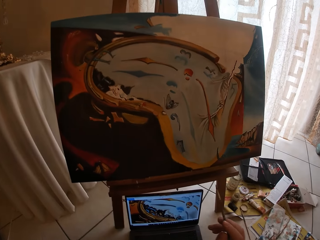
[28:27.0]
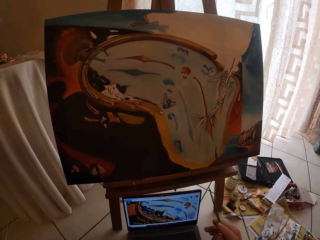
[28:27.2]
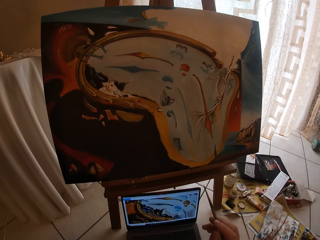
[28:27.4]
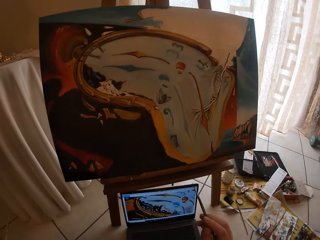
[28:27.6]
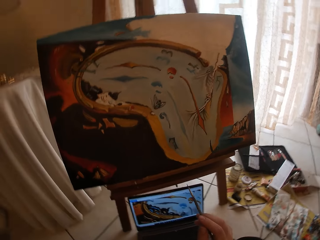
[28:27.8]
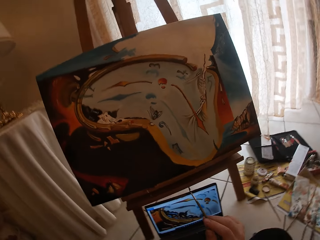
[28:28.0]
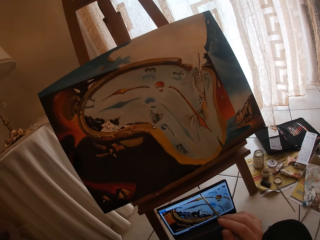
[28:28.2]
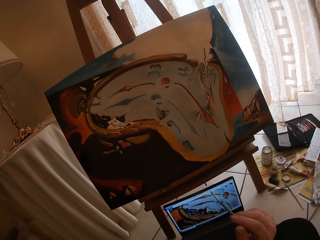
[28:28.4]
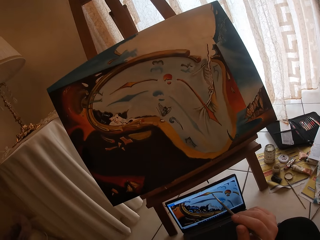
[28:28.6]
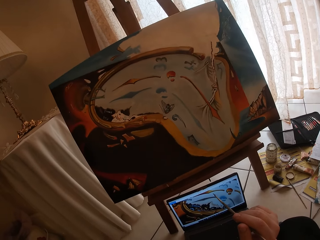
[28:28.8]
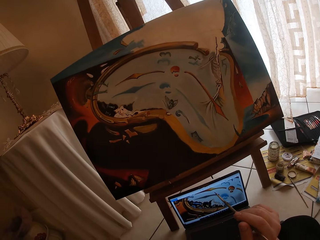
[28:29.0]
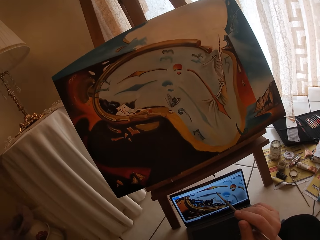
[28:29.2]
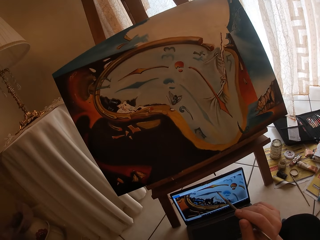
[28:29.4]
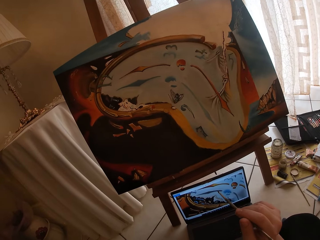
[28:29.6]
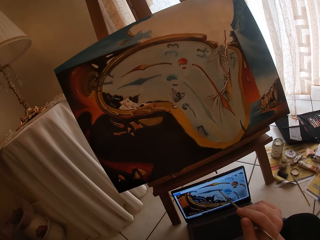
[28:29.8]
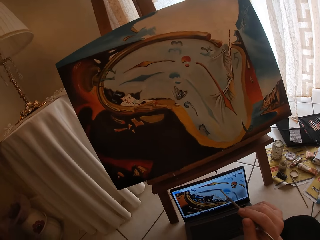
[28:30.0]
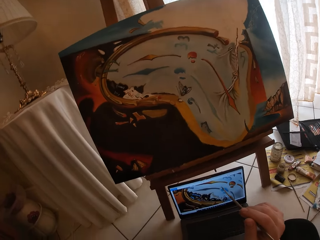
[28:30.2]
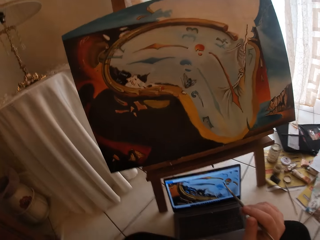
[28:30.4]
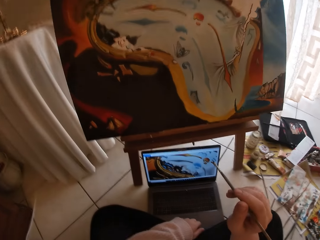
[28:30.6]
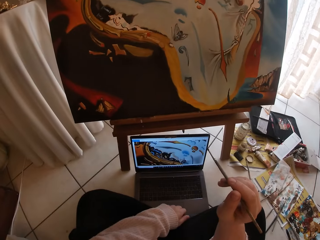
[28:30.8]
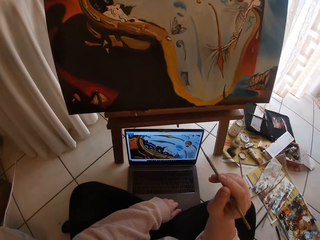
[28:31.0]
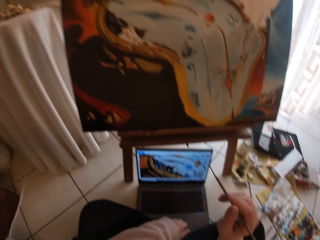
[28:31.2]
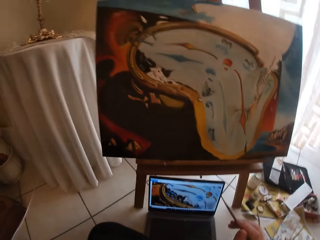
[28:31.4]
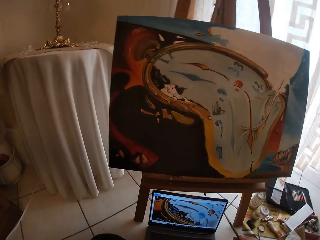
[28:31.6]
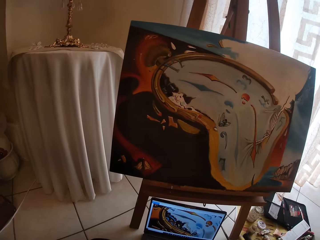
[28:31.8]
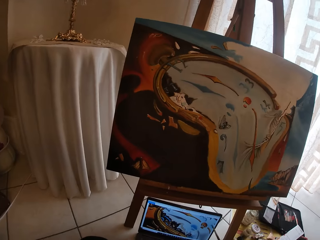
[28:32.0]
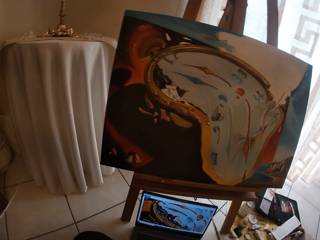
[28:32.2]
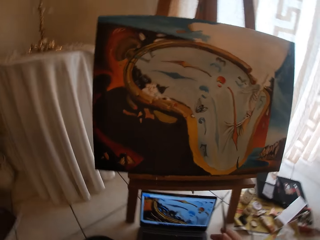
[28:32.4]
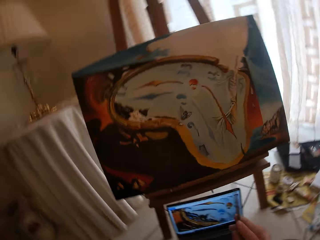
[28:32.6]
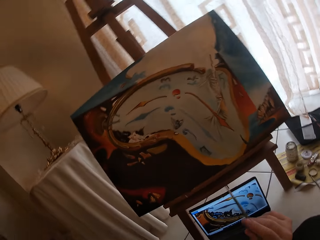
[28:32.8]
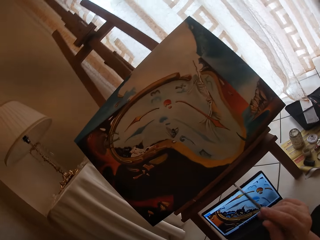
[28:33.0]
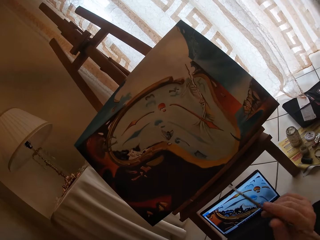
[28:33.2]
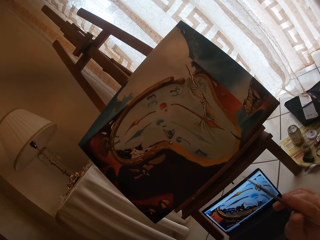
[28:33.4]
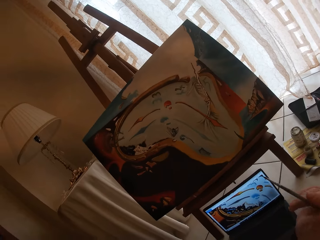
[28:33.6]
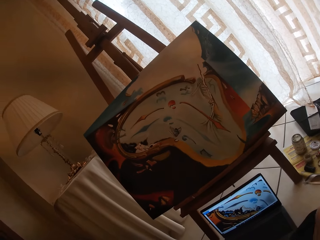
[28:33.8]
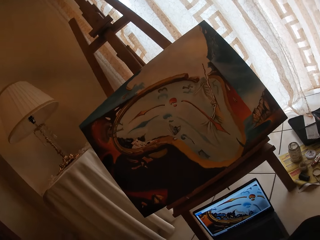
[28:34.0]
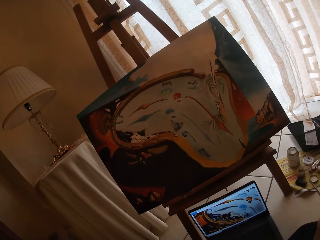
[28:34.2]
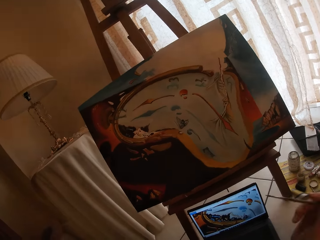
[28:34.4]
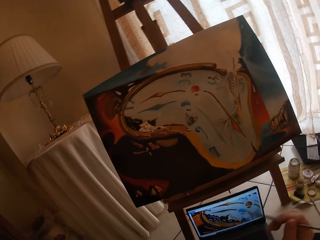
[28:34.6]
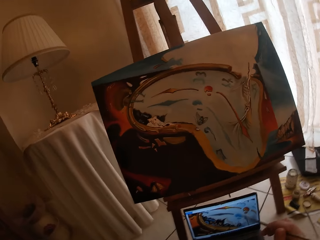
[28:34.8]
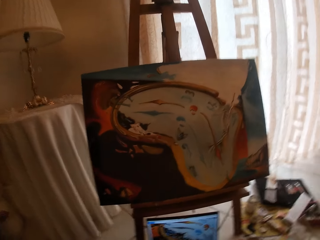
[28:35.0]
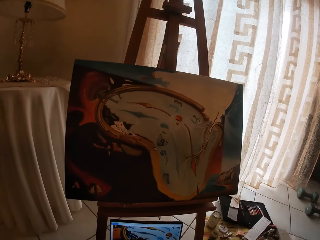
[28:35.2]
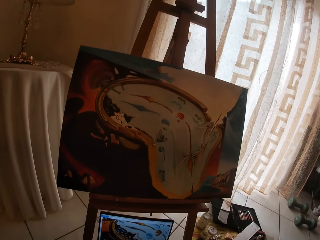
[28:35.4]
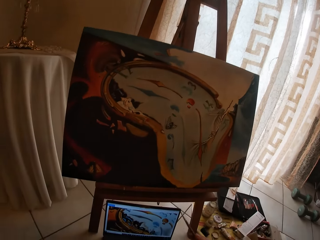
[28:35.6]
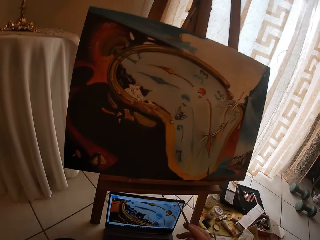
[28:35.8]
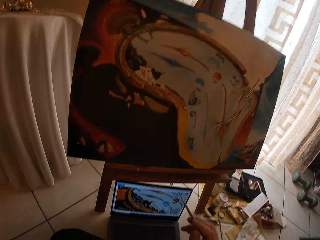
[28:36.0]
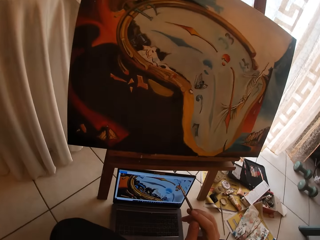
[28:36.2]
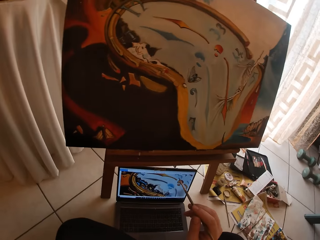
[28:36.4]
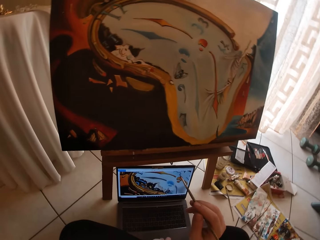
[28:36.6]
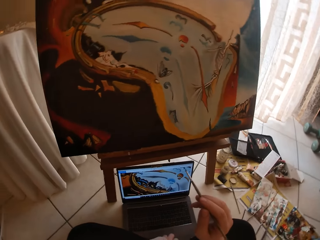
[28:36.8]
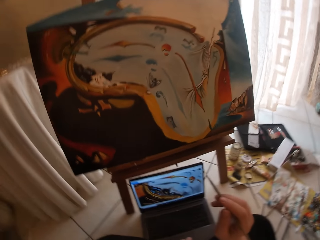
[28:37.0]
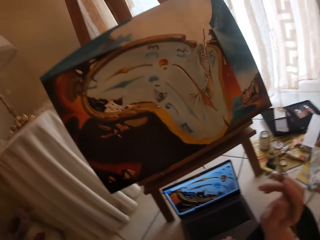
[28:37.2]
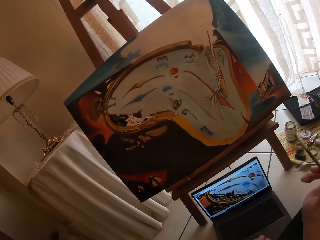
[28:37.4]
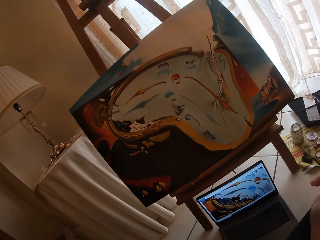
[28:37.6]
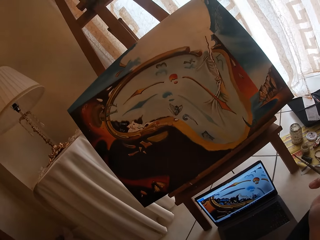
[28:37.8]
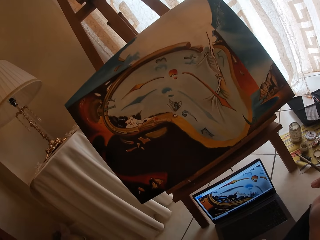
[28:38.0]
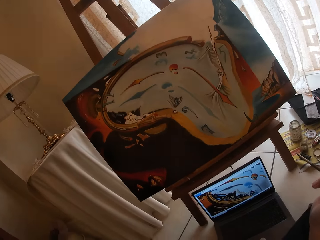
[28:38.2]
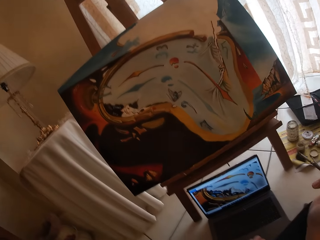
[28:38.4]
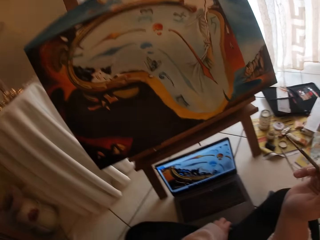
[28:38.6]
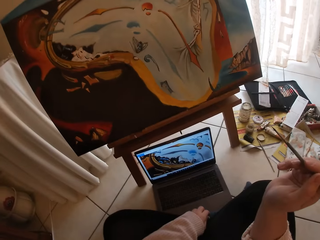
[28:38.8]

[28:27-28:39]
The camera wearer touches the touch pad of her laptop.

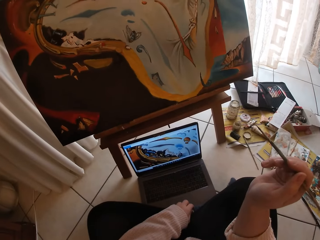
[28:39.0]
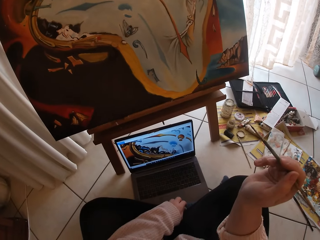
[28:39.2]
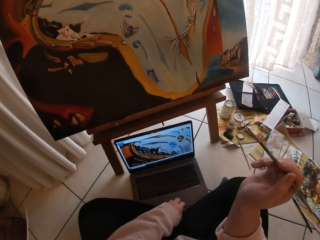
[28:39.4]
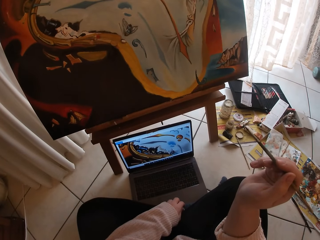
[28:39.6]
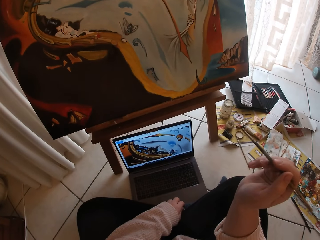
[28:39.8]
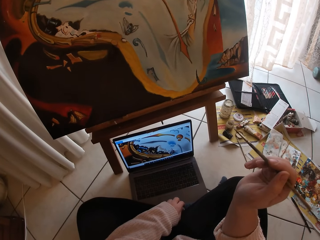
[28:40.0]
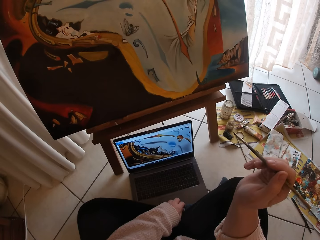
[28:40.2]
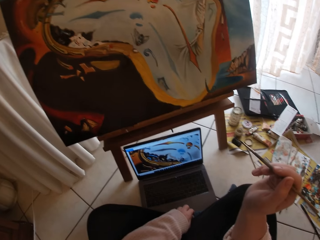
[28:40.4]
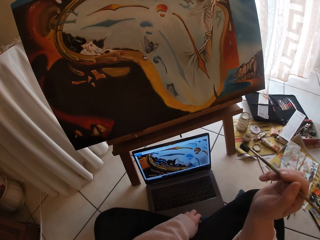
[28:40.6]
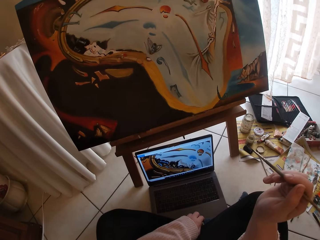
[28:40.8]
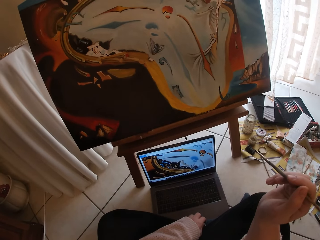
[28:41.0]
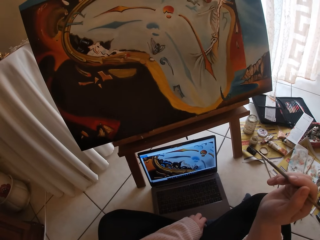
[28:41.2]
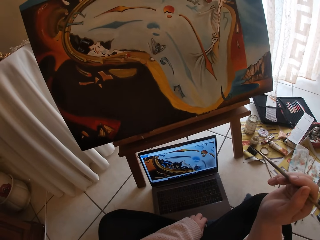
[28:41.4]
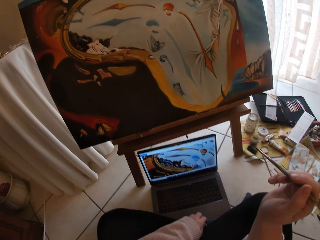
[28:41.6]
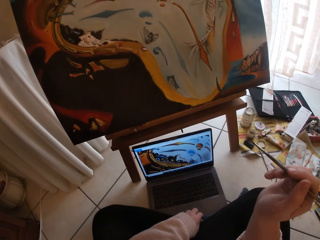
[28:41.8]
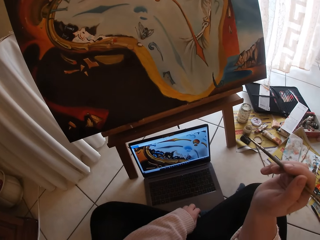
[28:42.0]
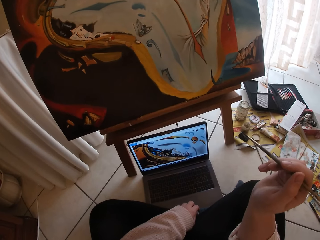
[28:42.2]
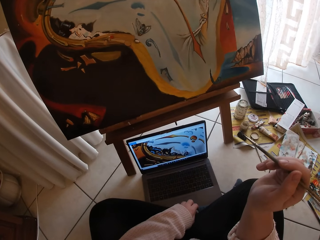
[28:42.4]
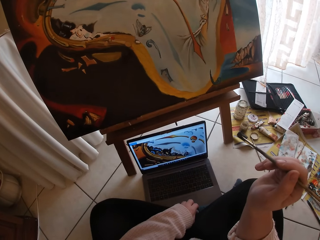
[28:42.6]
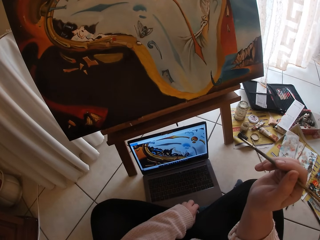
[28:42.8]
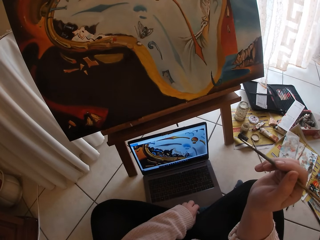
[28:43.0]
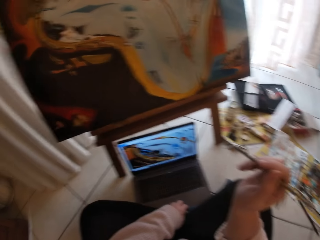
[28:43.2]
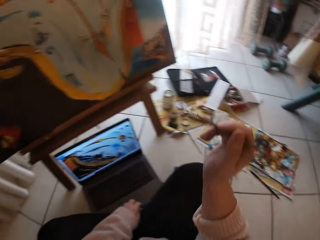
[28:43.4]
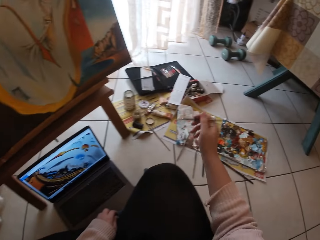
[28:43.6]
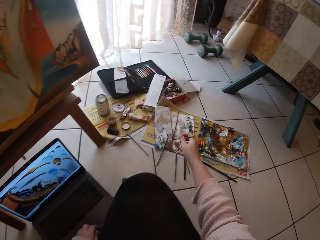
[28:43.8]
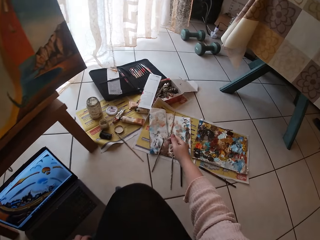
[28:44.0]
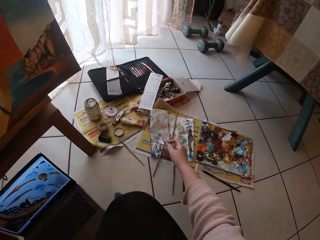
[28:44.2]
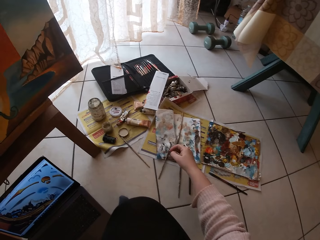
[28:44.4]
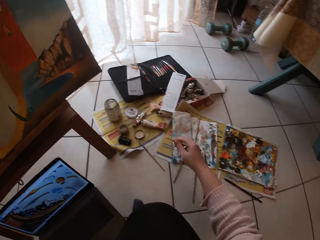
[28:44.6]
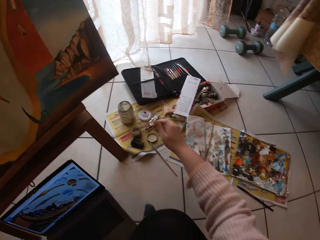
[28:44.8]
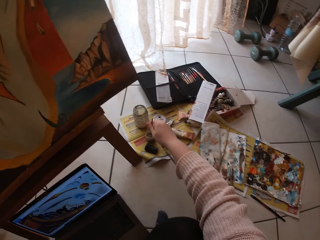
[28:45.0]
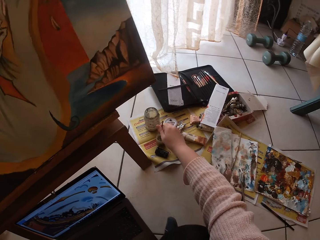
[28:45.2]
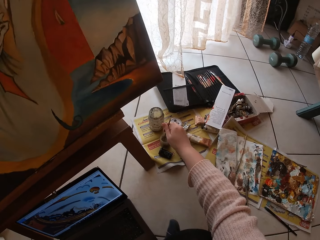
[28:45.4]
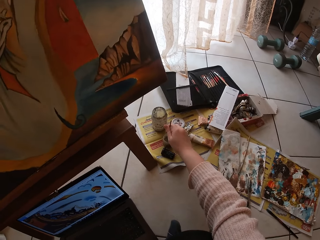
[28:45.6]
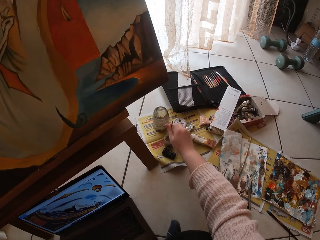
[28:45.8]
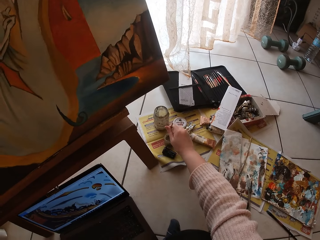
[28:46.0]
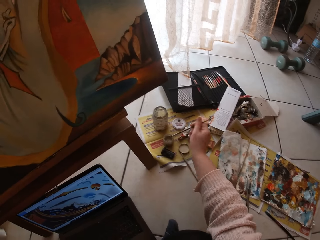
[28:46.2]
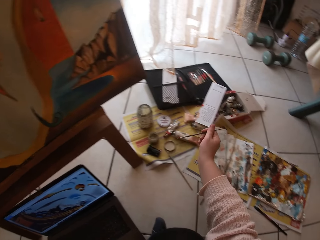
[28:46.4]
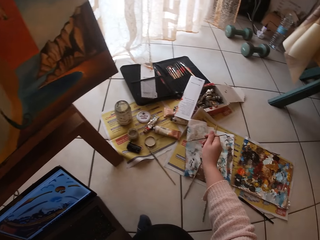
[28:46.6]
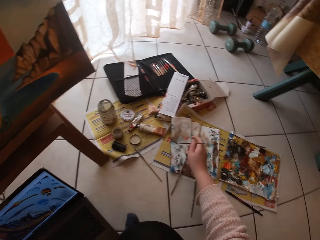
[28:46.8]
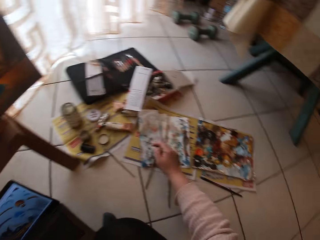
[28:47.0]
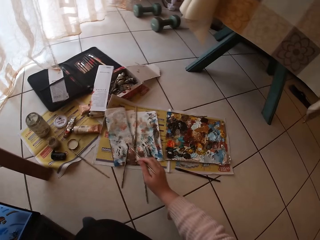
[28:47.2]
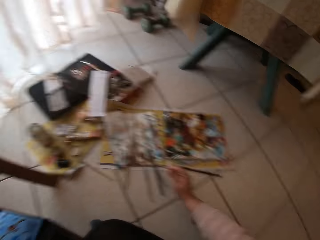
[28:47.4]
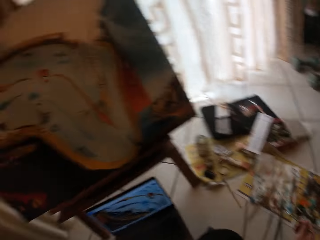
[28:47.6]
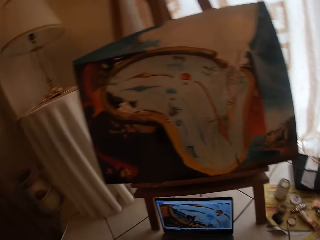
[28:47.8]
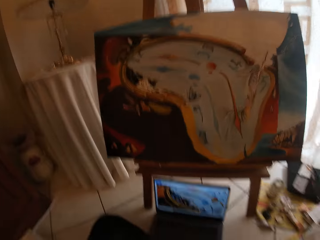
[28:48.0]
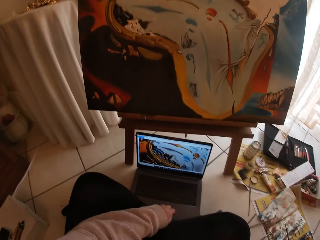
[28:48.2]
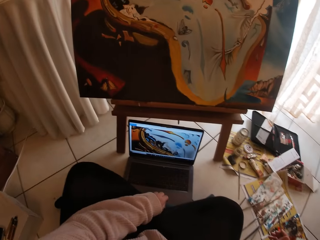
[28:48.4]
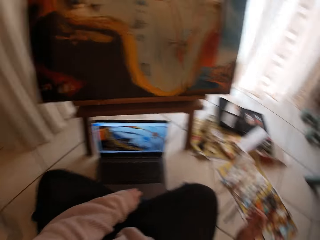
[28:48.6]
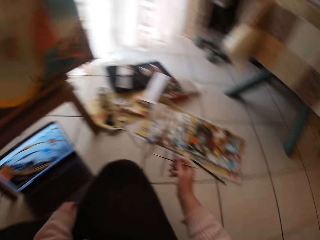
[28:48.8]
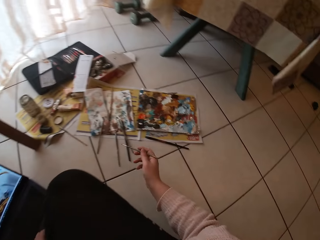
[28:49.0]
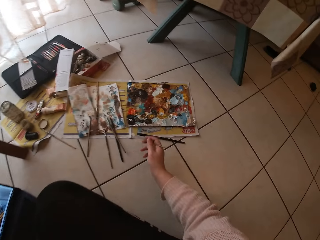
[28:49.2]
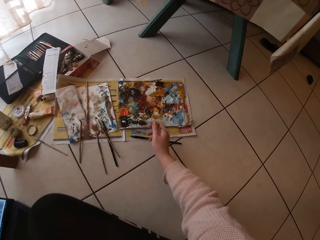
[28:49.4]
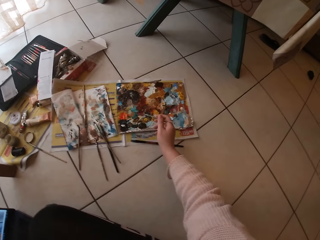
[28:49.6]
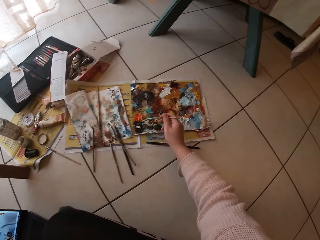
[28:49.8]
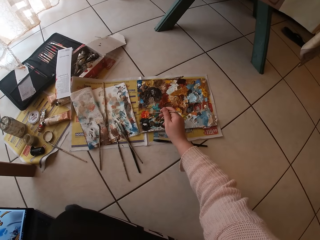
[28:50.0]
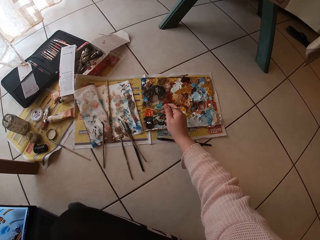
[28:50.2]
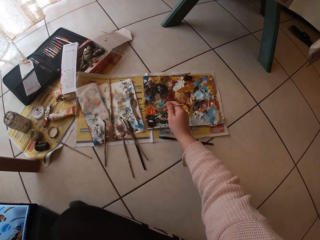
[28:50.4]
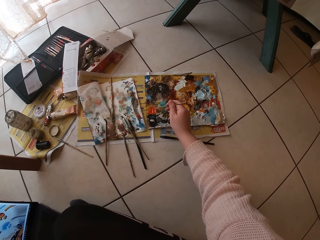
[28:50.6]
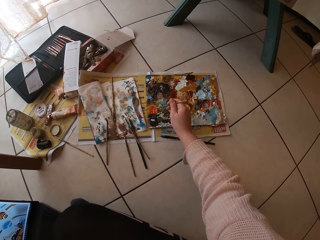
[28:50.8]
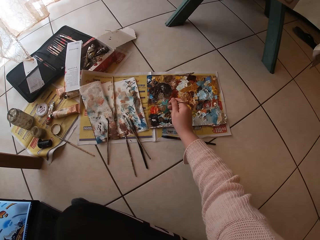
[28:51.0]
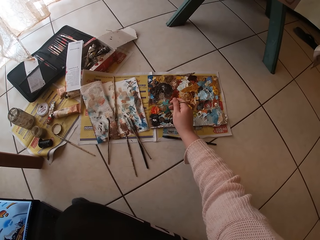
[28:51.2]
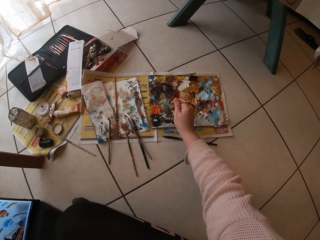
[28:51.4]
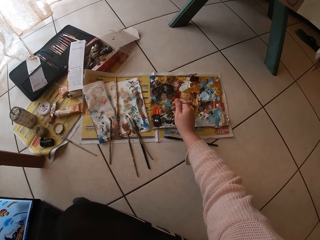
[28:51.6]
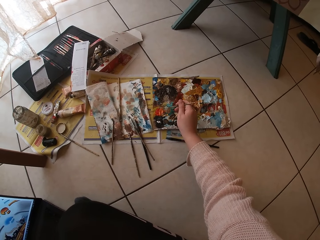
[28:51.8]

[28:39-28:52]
The camera wearer rinses her paint brush in a liquid solution on the floor beside the paint paper palette. They add paint to the paint brush. They look around. They touch paint on the paper paint palette with the paint brush. They add paint to the paint brush.
